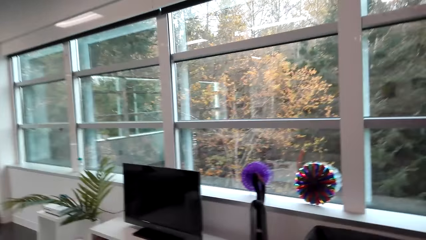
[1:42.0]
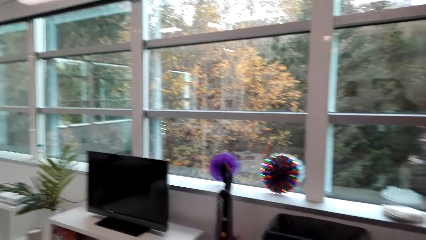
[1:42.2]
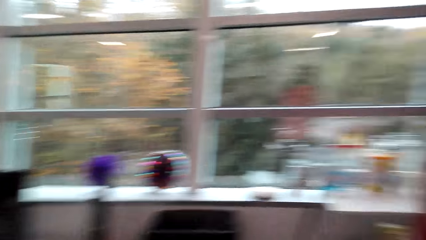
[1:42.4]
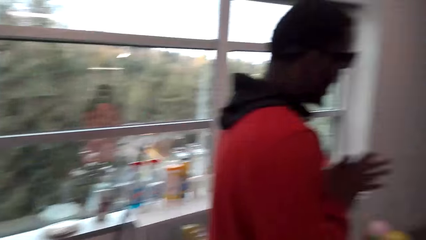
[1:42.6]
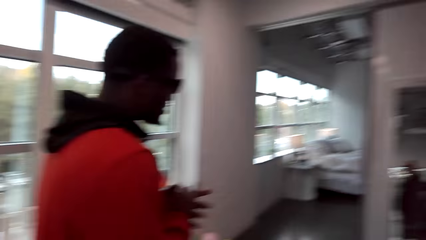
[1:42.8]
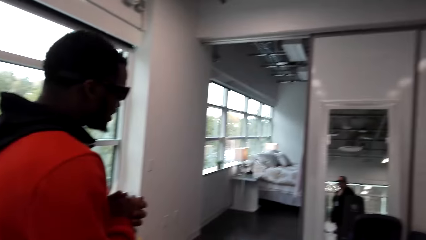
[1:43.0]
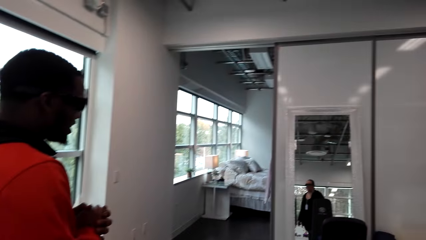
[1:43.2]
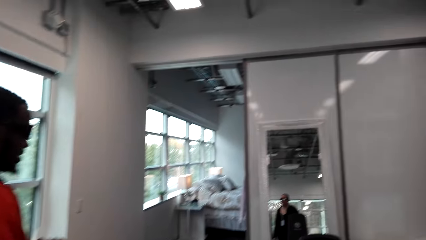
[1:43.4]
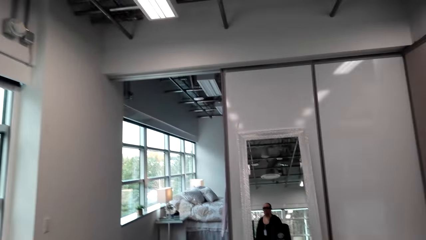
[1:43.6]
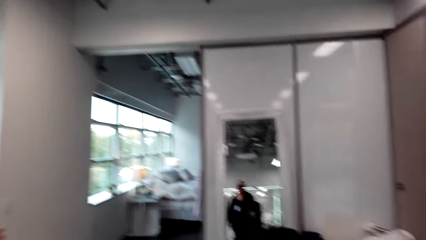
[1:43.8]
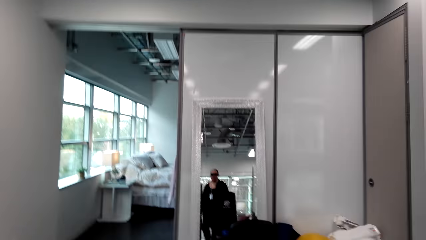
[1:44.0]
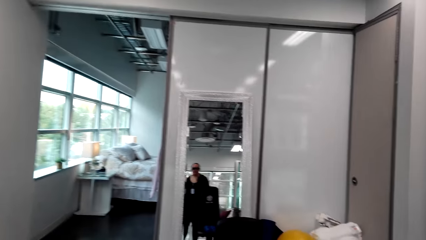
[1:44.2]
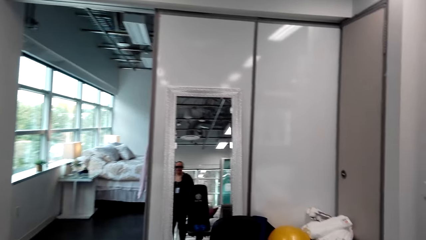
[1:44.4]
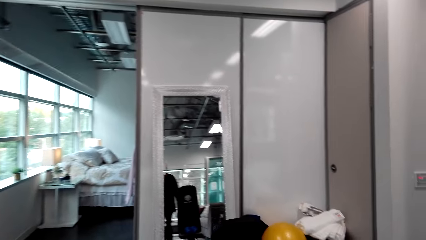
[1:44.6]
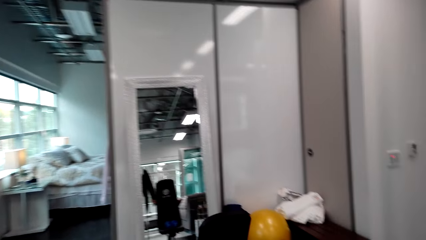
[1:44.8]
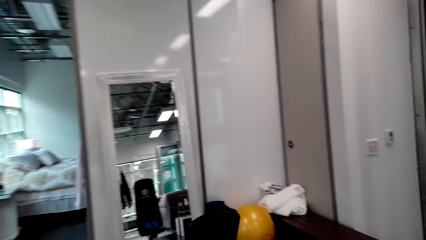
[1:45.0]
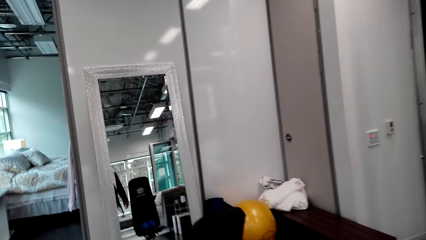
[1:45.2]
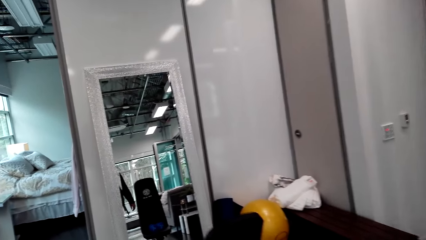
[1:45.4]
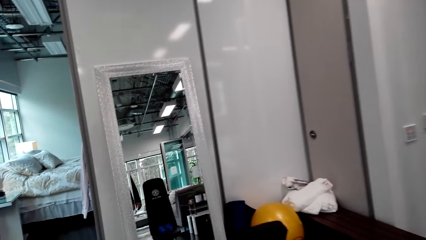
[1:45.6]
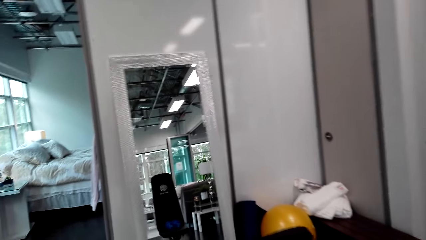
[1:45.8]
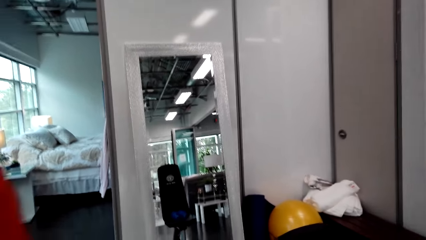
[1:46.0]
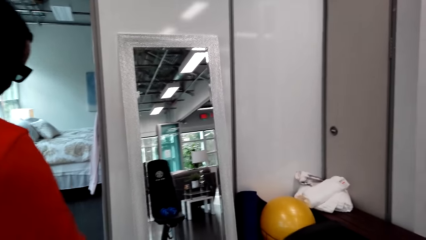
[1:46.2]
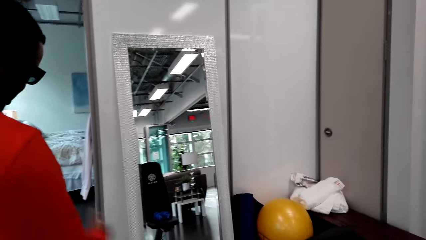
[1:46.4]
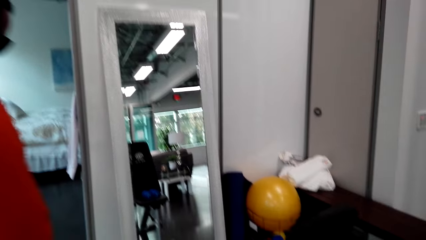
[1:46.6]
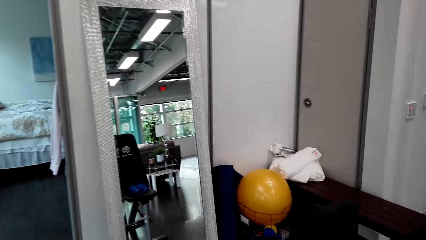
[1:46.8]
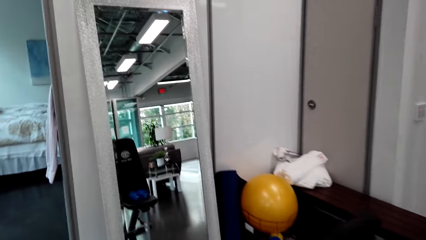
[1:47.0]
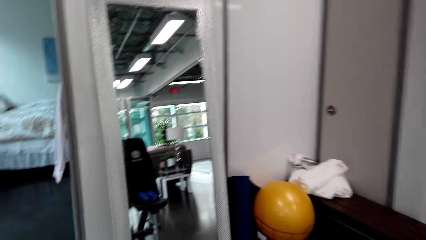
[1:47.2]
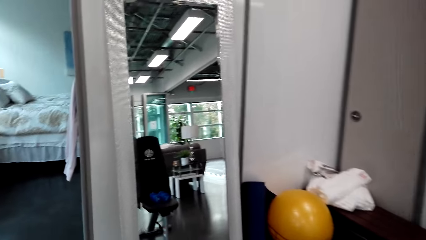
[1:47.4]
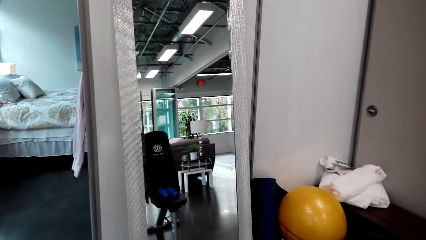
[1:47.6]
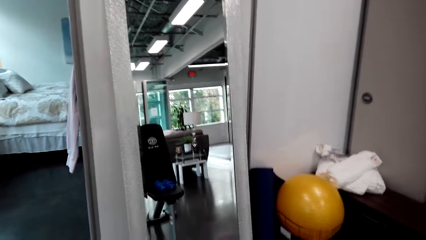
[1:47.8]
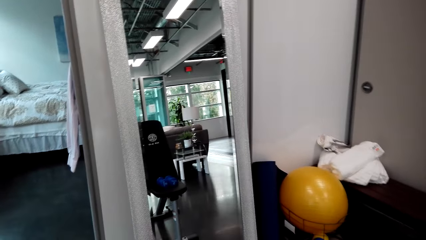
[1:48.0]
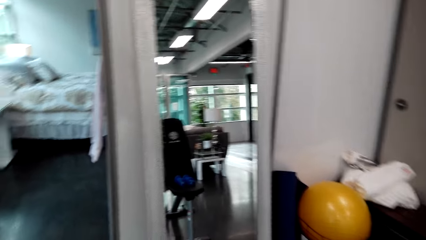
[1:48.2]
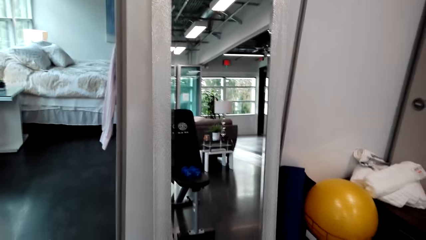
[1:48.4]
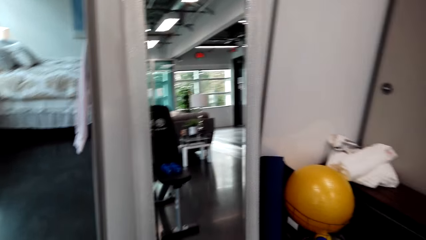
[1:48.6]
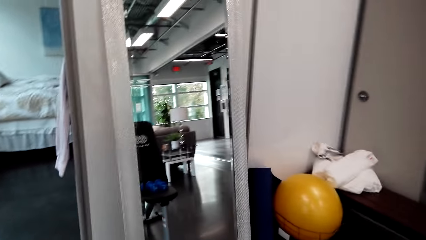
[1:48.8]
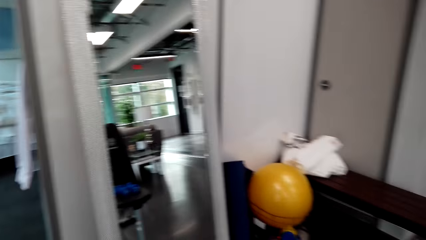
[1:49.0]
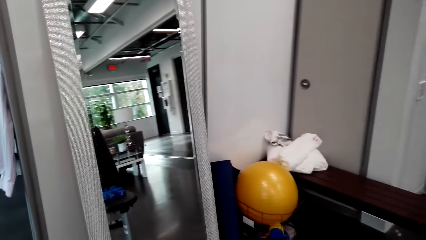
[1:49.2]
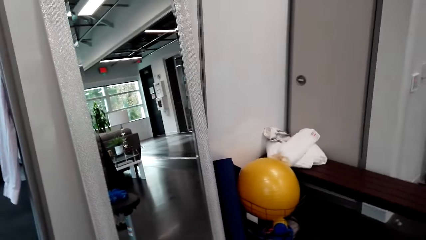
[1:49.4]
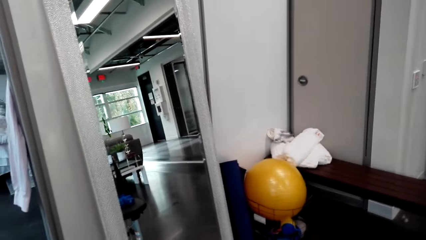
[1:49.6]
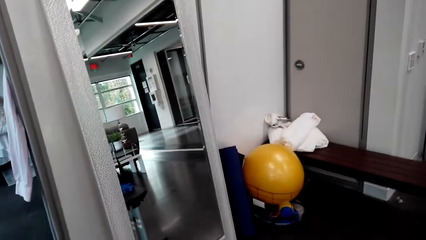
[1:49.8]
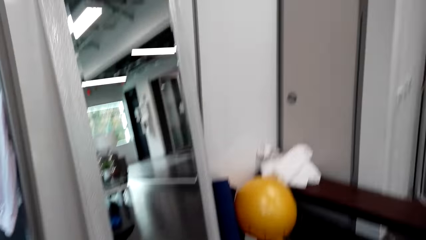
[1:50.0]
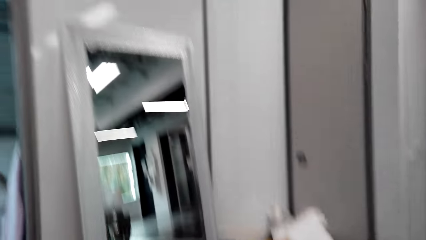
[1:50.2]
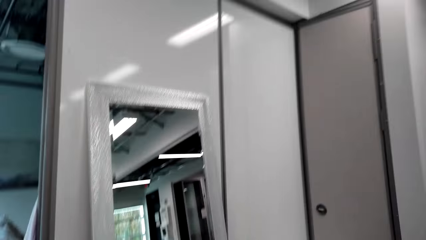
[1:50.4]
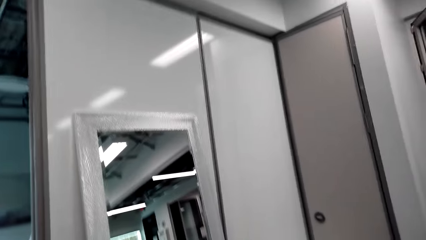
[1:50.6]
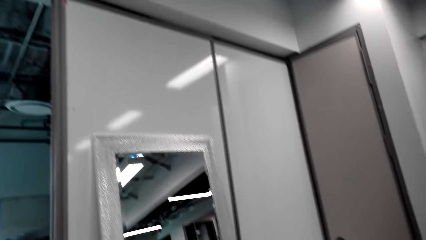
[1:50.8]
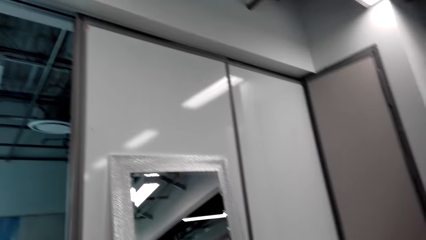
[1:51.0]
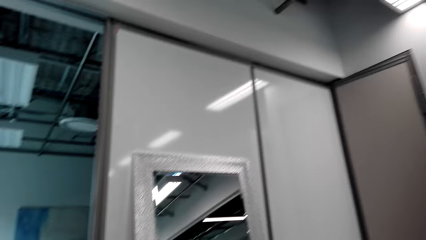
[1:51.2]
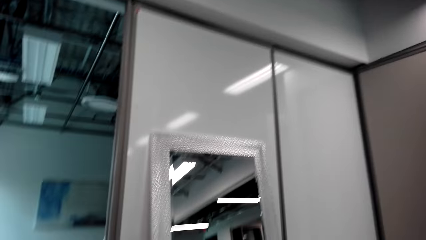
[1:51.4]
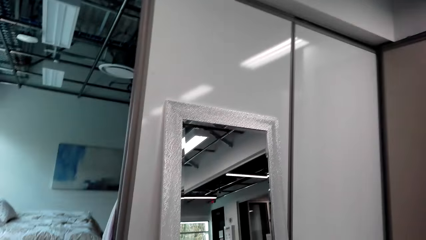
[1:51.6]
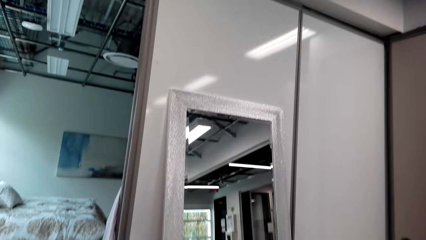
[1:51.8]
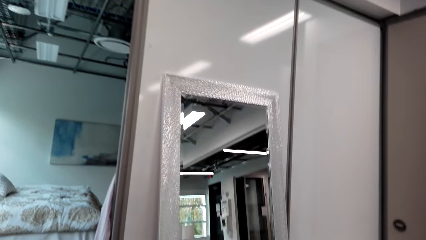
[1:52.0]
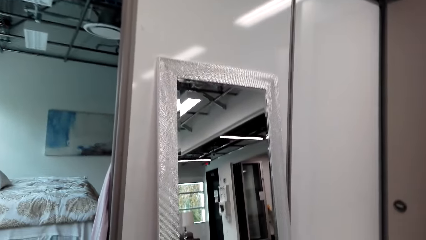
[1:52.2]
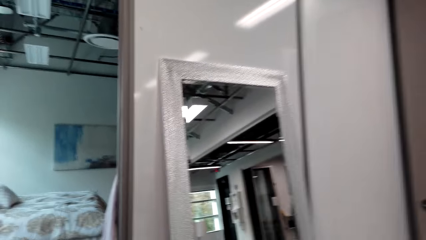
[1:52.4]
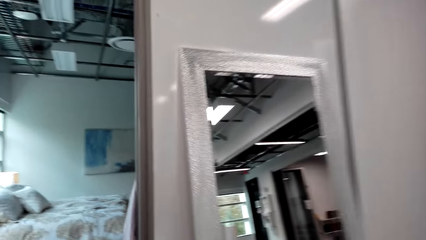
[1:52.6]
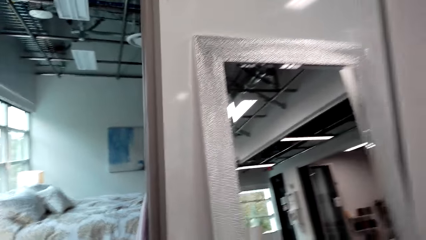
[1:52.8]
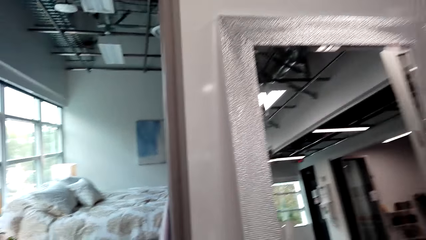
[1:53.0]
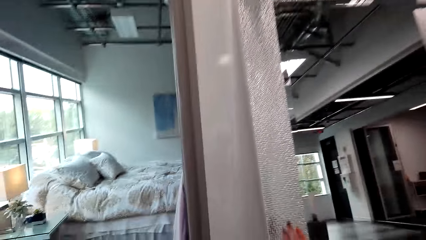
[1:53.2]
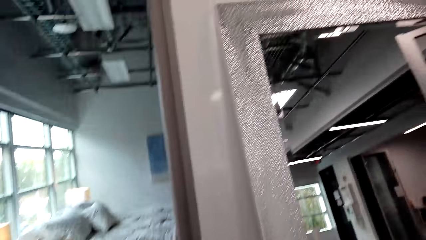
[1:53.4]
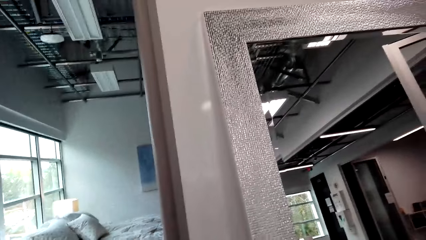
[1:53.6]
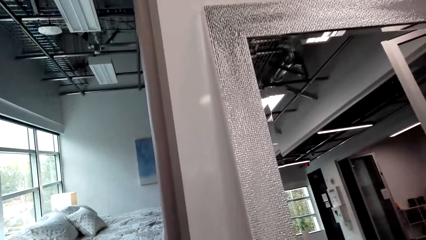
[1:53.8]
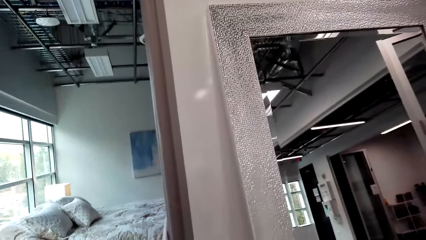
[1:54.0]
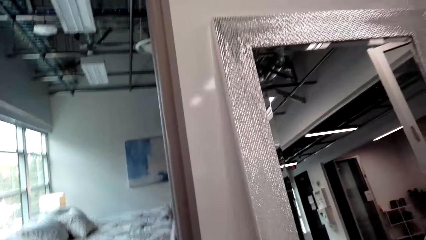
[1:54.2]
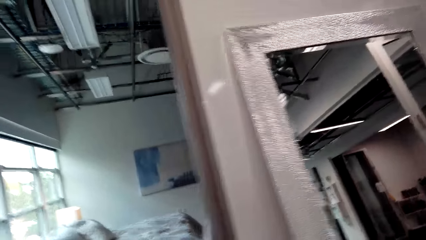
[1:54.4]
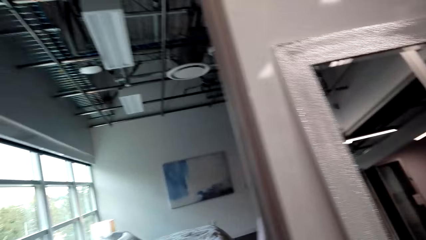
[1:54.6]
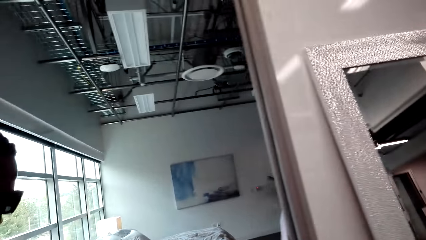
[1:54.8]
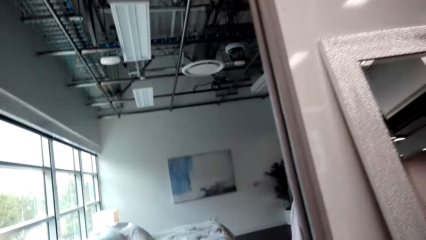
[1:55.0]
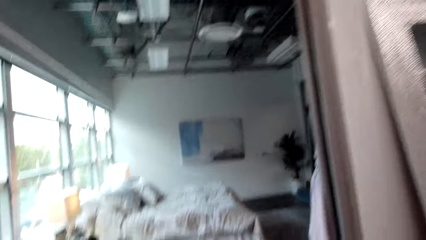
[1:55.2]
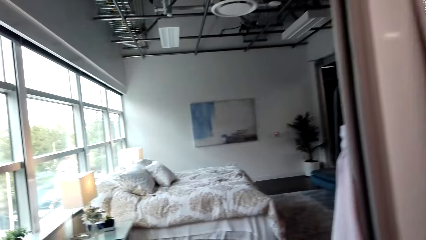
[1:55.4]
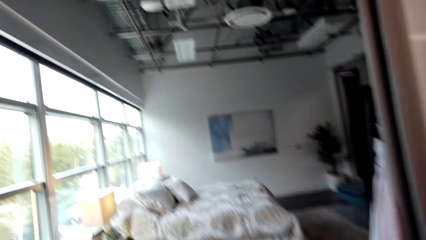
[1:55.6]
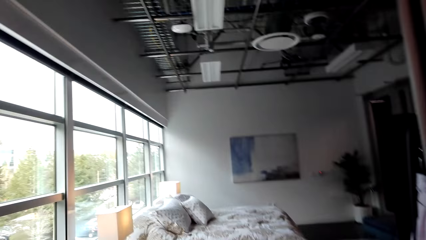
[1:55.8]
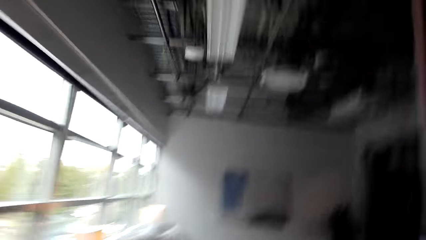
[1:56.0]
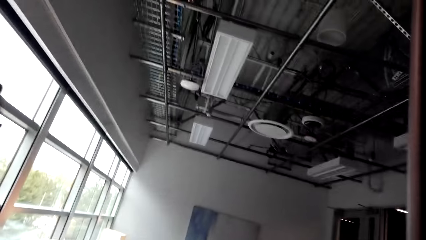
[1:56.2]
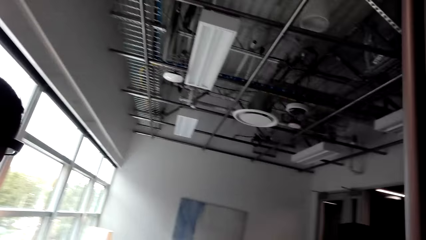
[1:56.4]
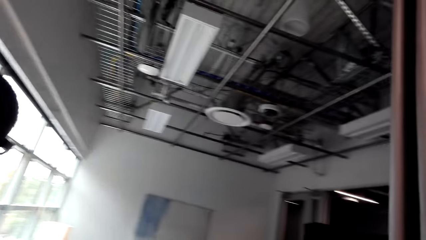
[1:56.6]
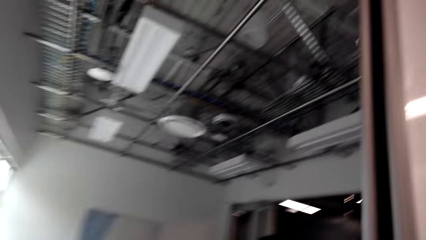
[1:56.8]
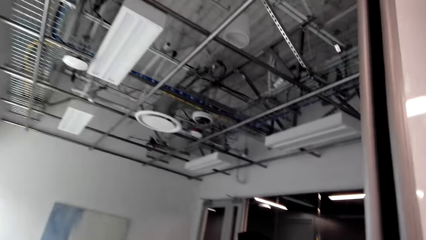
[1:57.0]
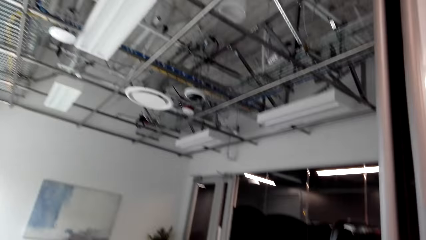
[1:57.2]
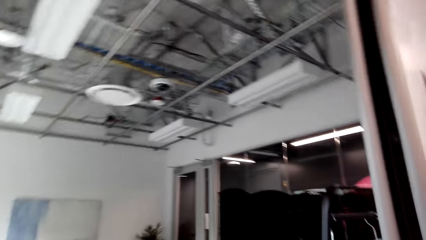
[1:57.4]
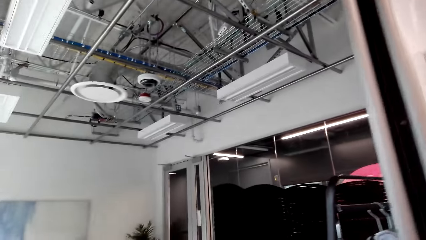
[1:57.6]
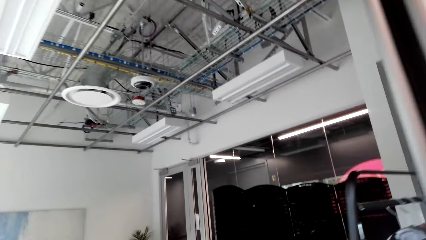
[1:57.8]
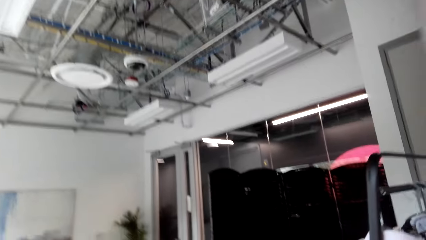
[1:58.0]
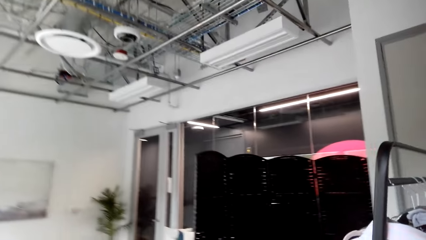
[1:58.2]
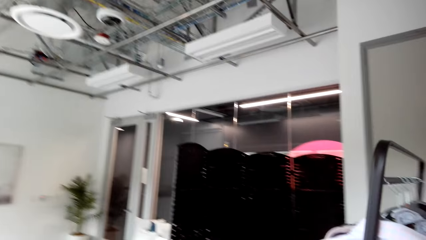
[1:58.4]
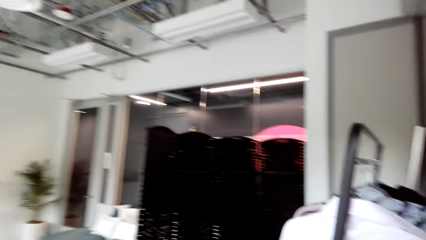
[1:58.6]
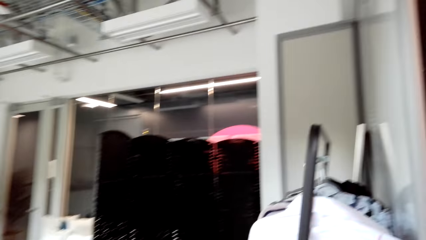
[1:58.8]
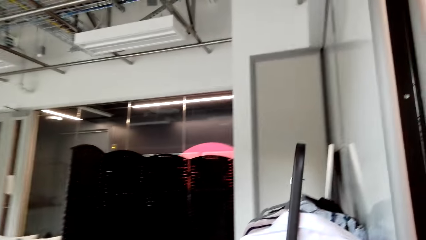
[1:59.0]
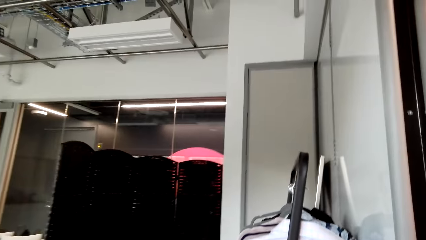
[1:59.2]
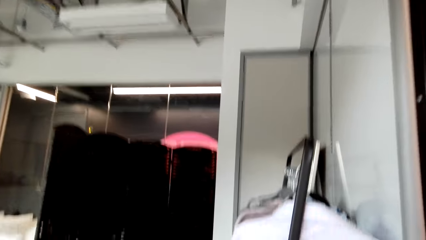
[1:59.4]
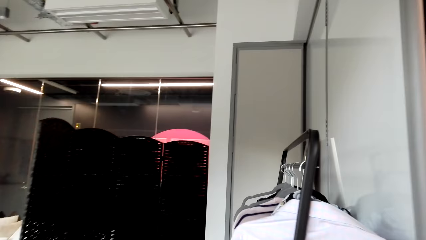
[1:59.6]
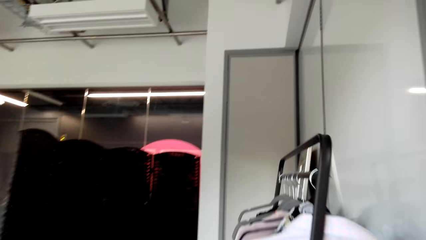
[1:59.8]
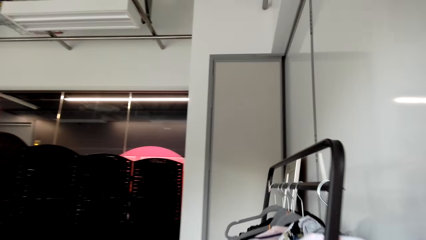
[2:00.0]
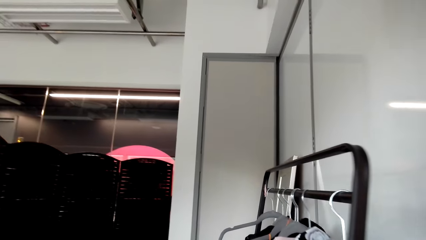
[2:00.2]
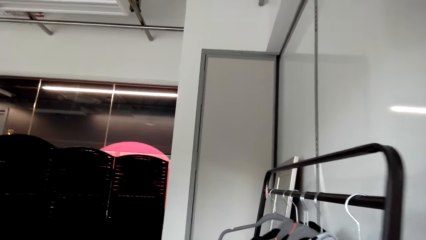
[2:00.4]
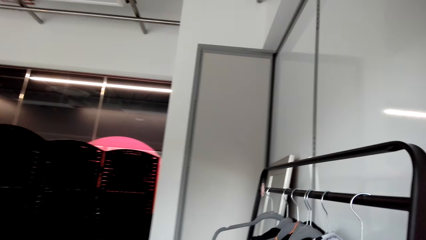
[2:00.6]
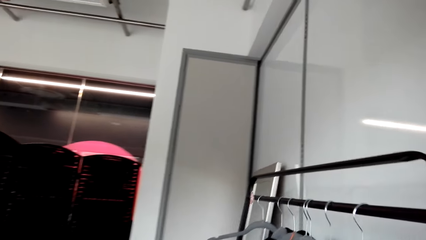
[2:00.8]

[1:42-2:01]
The camera wearer walks around with the man. The man talks to the camera wearer. The camera wearer talks to the man. The man talks to the camera wearer.
